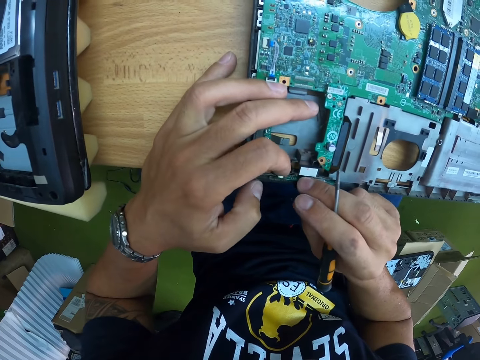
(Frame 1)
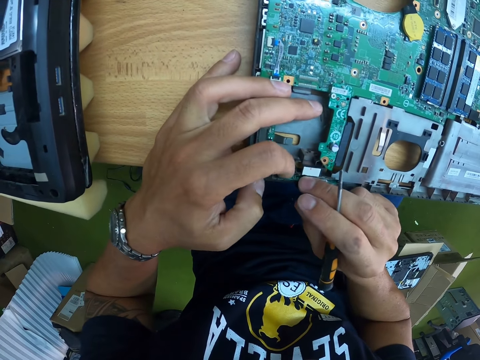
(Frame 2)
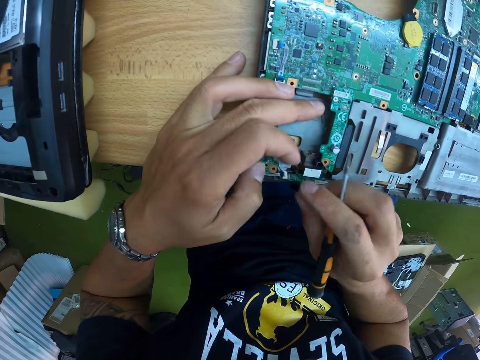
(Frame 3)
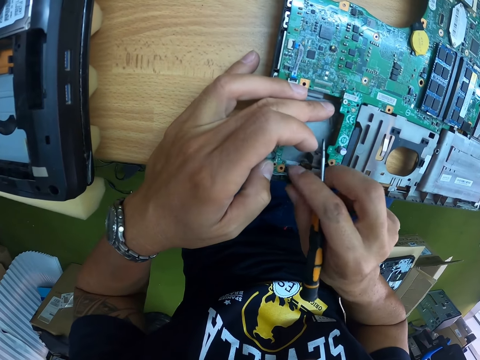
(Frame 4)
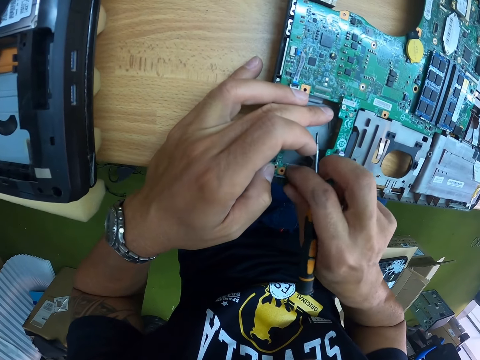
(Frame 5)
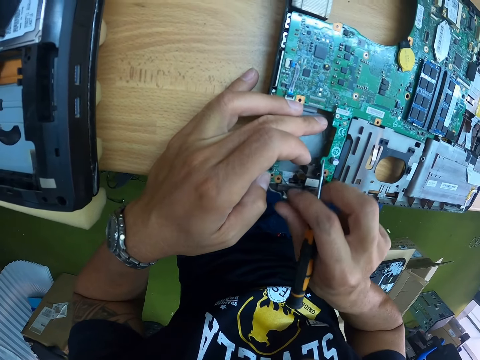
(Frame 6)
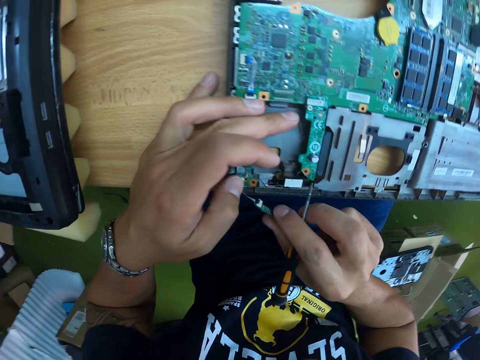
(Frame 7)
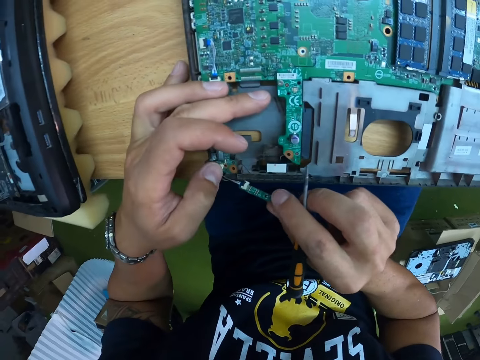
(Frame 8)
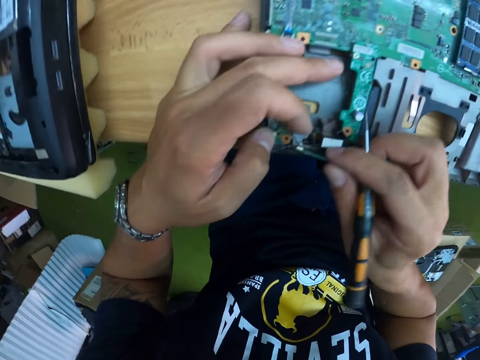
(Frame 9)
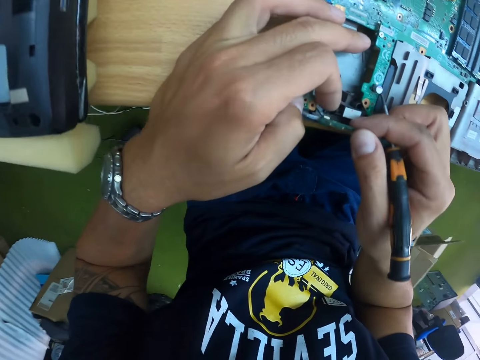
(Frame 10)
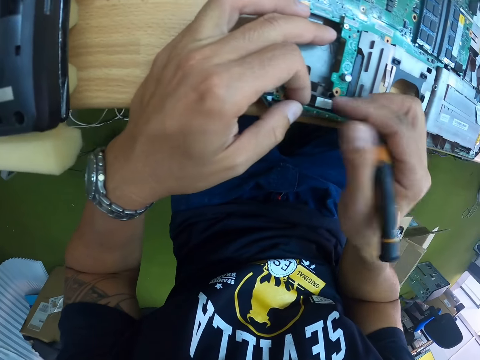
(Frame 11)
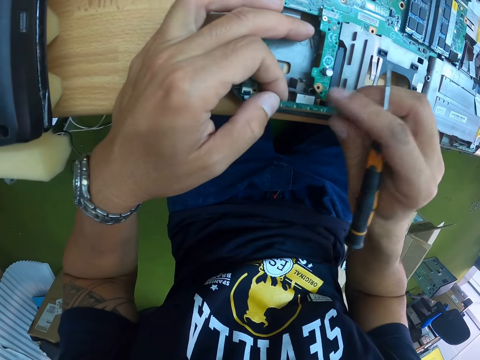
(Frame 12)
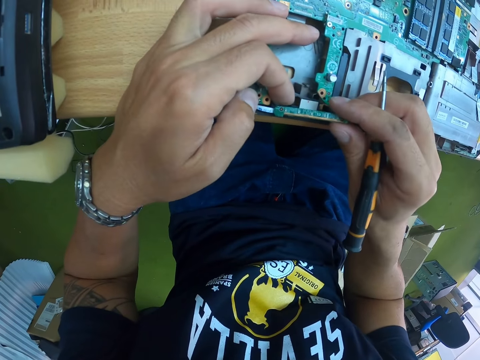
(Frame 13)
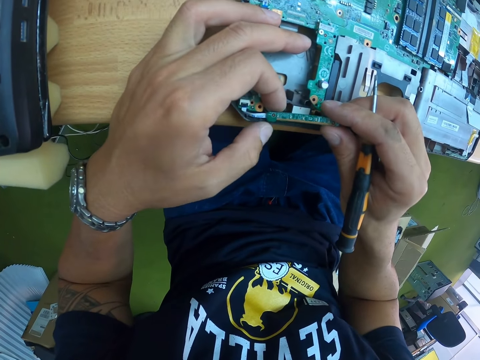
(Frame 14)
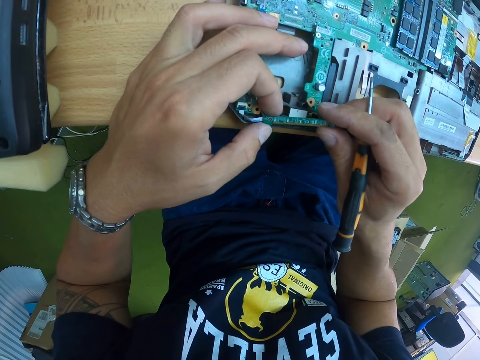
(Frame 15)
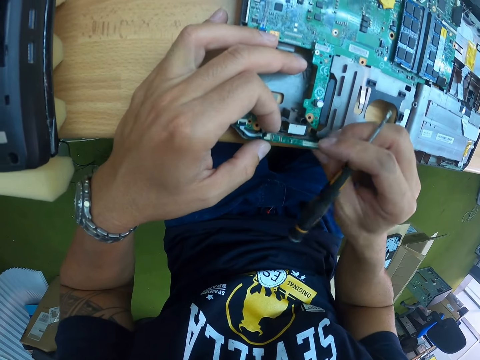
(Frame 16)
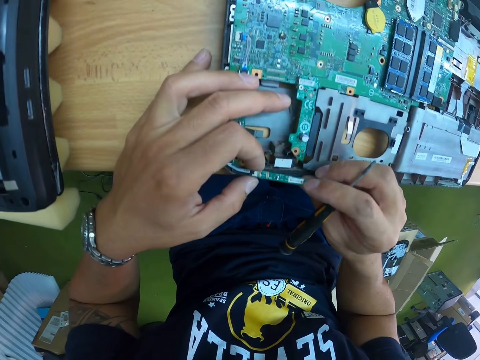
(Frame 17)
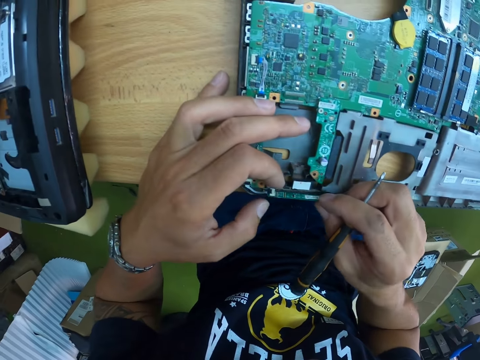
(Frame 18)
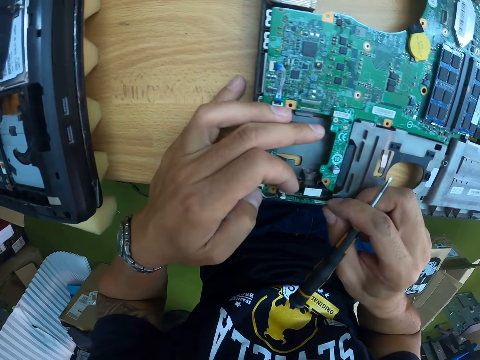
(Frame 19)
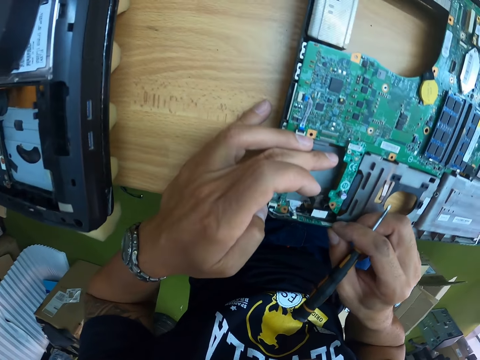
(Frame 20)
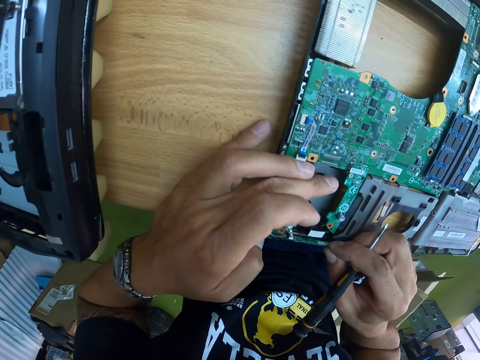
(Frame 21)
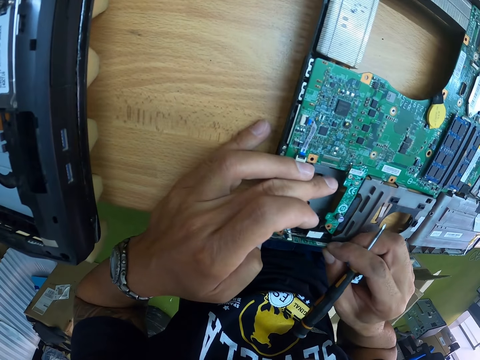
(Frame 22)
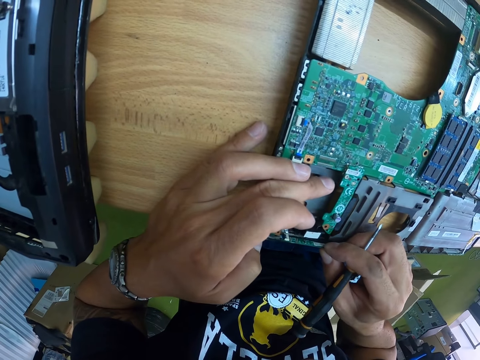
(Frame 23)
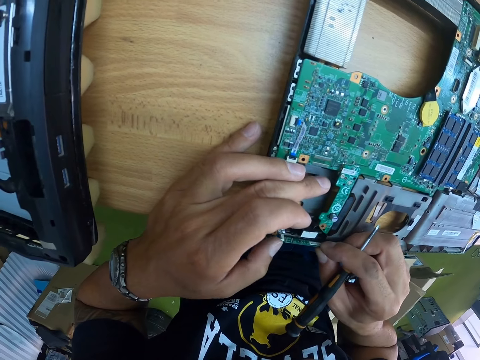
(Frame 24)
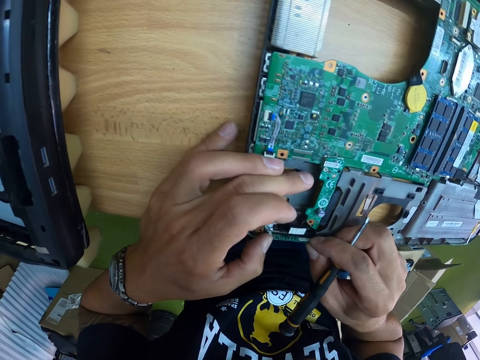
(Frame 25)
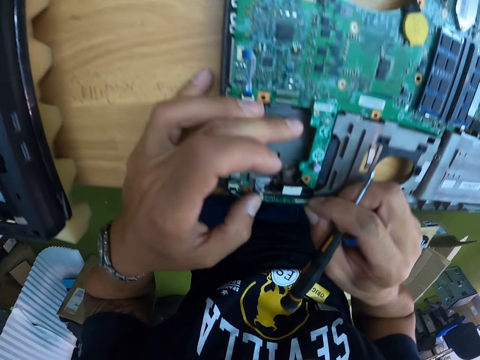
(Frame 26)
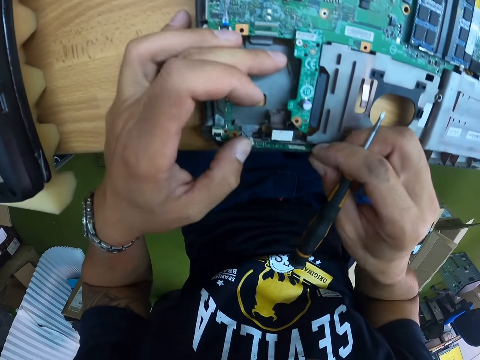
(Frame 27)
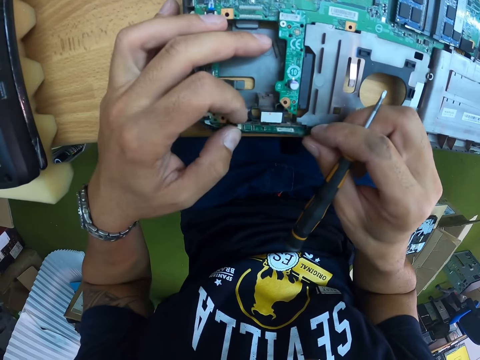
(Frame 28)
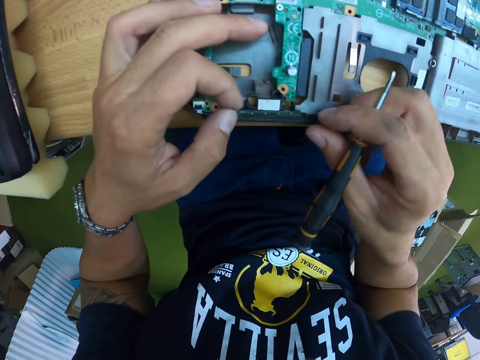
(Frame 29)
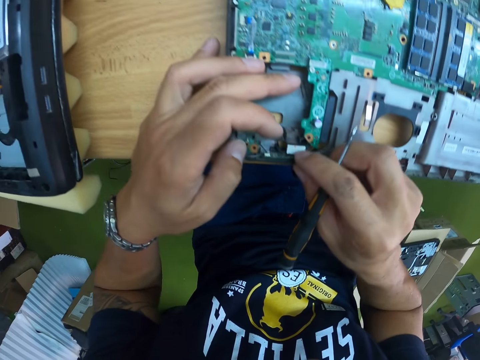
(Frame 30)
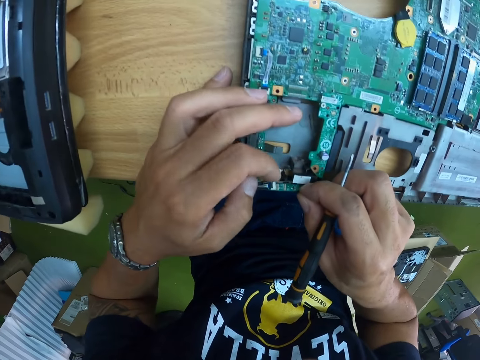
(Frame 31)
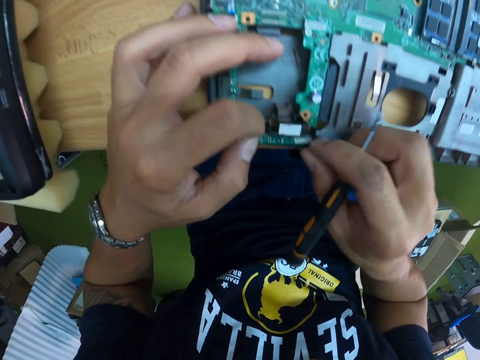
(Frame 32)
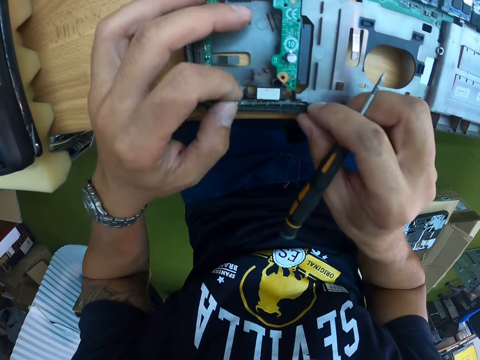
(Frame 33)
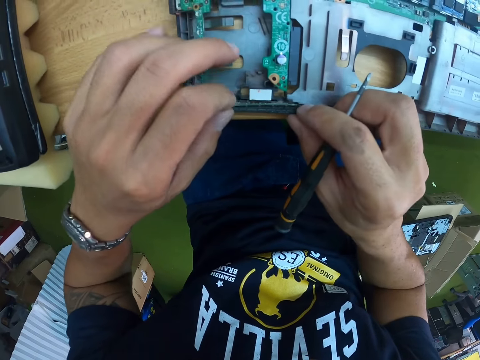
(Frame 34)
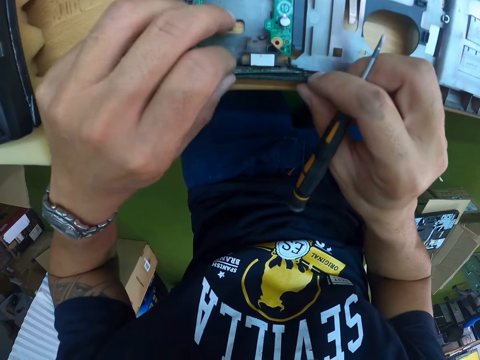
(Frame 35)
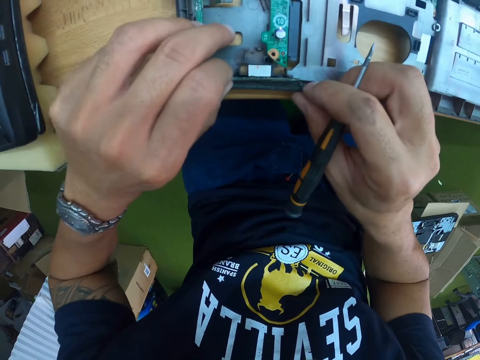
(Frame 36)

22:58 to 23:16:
The camera wearer pulls the chip up with his right hand. He holds the chip with his left hand. He turns the chip up with both hands. He takes his left hand off the chip. He fits the chip on the board with his right hand. He presses the chip on the board with his left hand. He holds the chip with his left hand. He holds the chip with his right hand. He holds the chip with his left hand. He presses the chip on the board with his left hand. He puts his right hand on the board on the table.

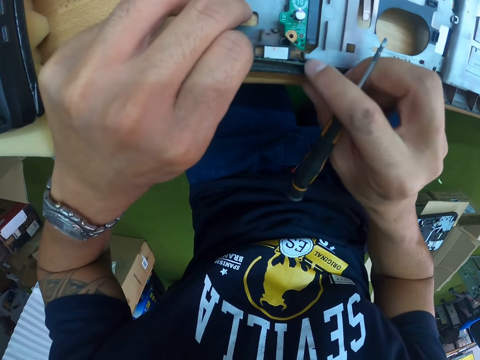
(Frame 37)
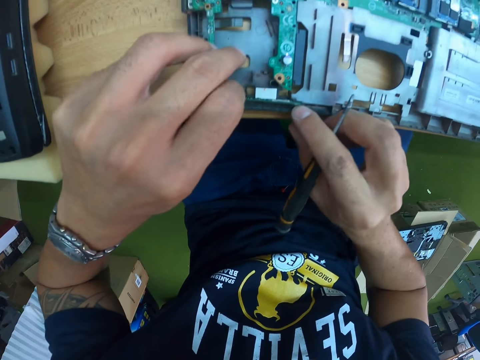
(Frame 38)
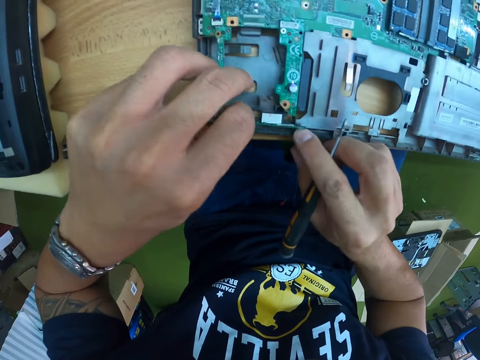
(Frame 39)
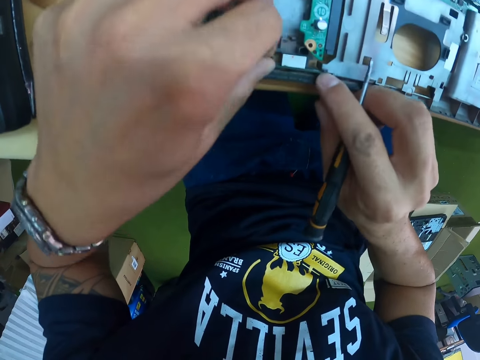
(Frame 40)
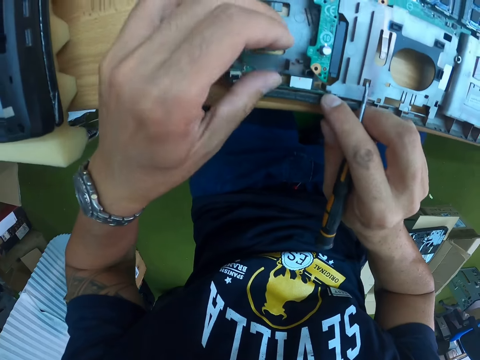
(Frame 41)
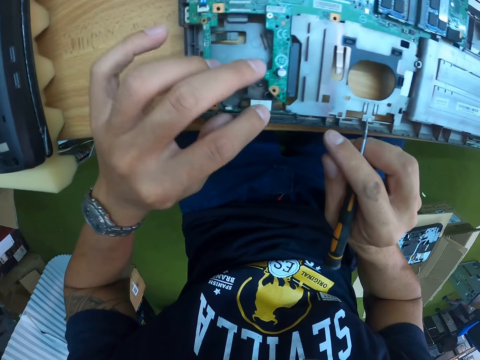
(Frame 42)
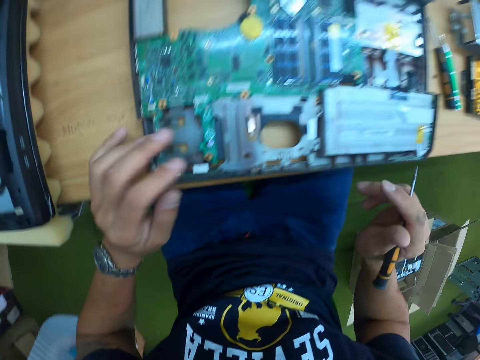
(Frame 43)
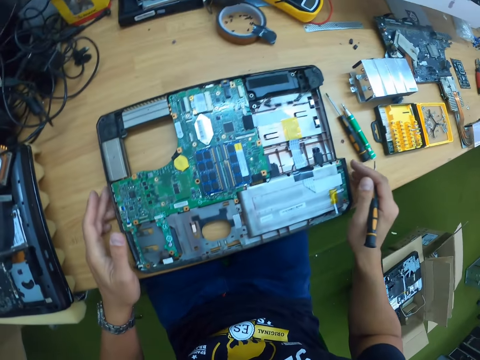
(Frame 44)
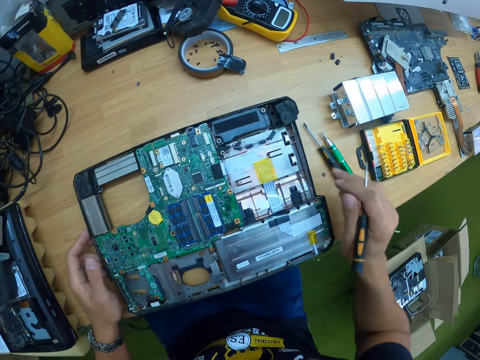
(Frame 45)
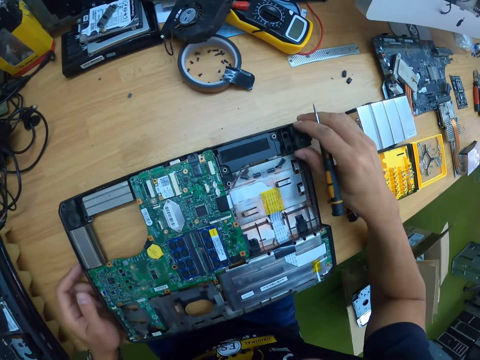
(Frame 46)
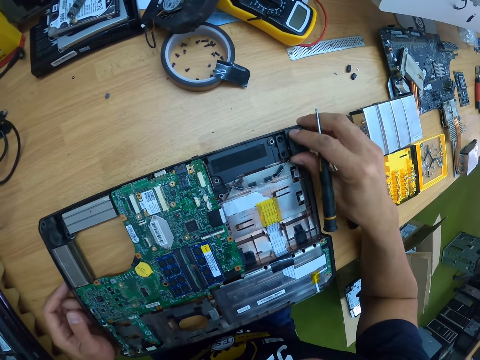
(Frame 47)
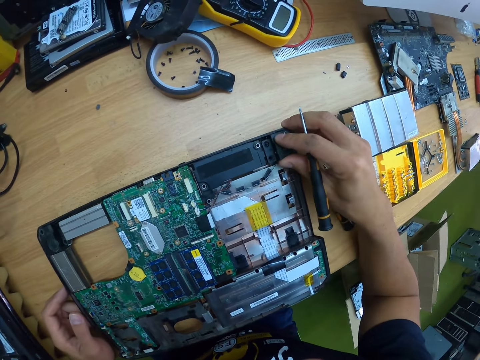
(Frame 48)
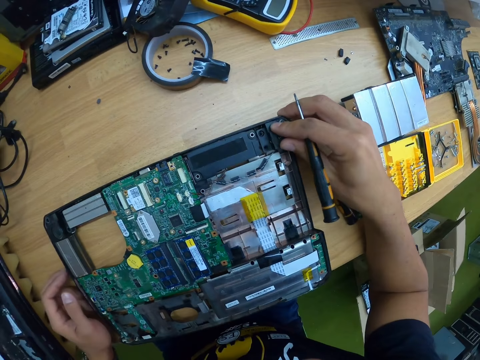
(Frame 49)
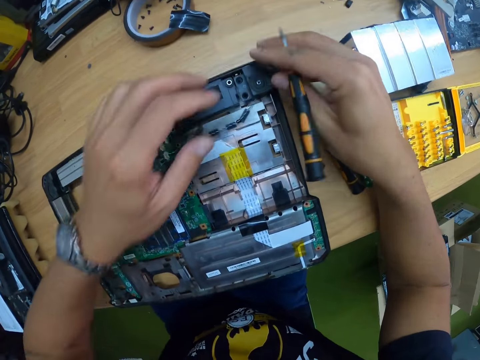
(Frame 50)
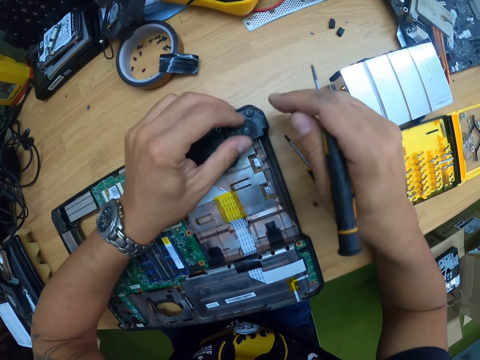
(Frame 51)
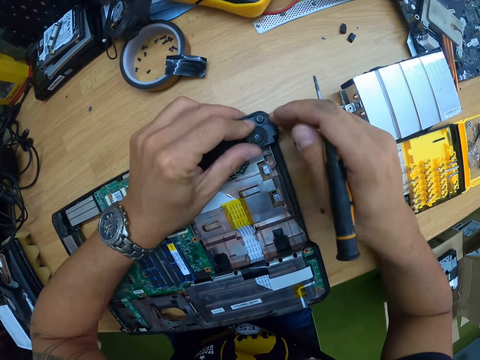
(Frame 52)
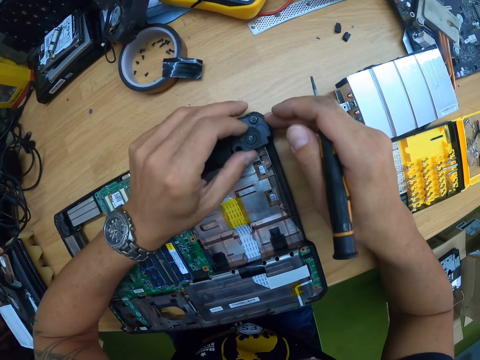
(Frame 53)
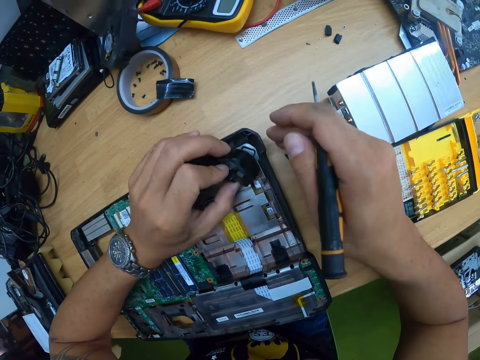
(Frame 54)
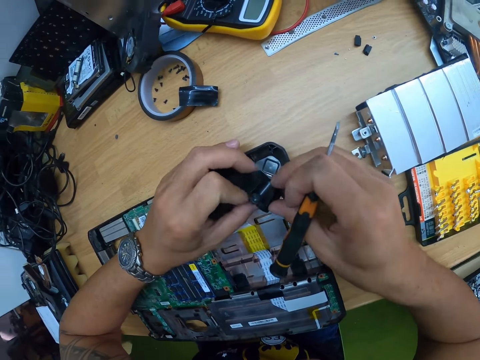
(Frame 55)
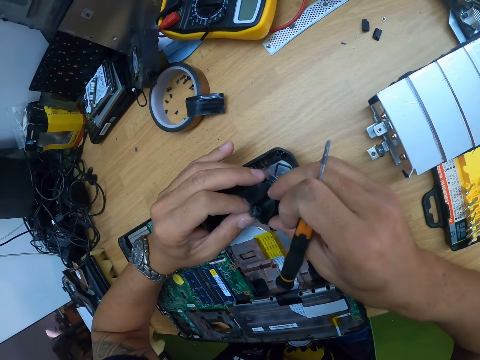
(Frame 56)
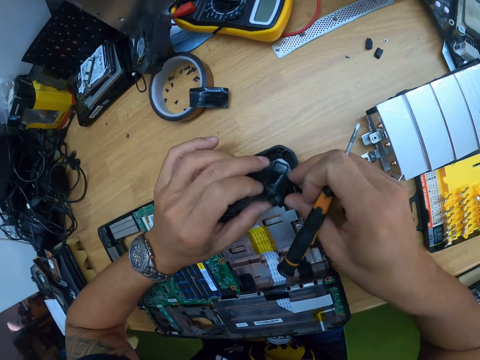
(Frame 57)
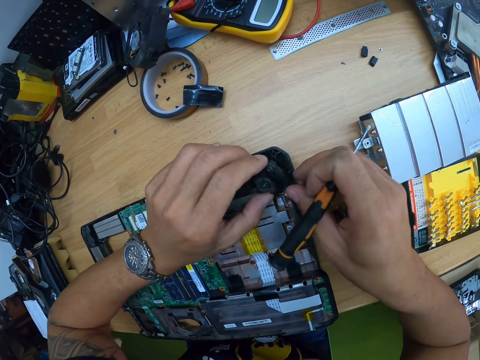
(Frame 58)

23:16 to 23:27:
The camera wearer presses the chip on the board with his right hand. He takes his right hand off the chip. He takes his left hand off the chip. He fits a panel on the board with his right hand. He holds something. He fits the panel on the board with his left hand. He presses the panel on the board with both hands. He lifts the panel from the board with his left hand. He holds the panel with both hands.
